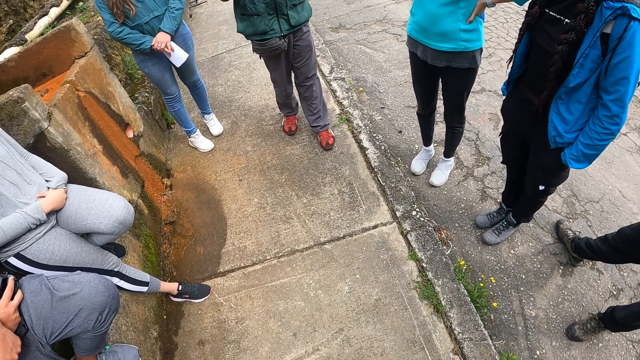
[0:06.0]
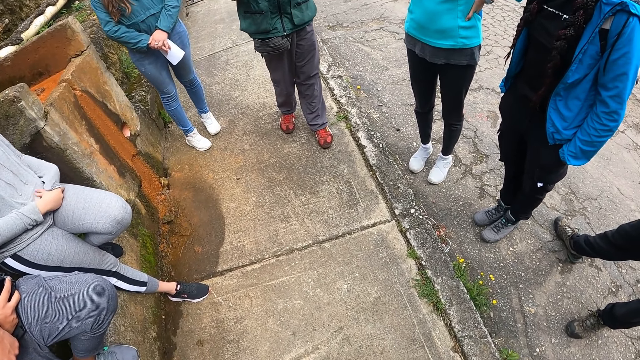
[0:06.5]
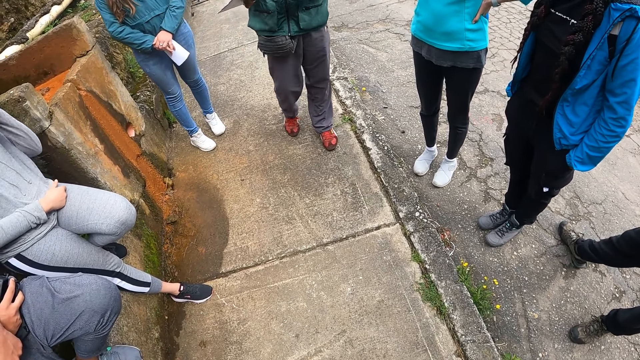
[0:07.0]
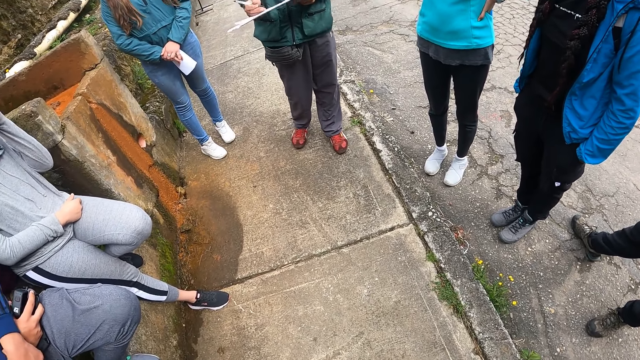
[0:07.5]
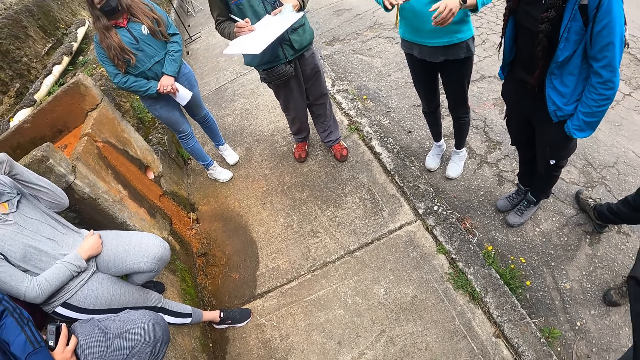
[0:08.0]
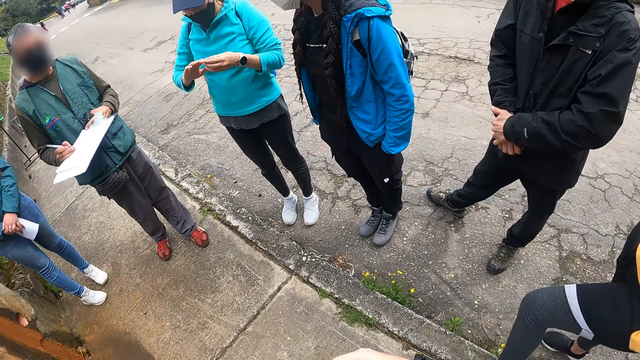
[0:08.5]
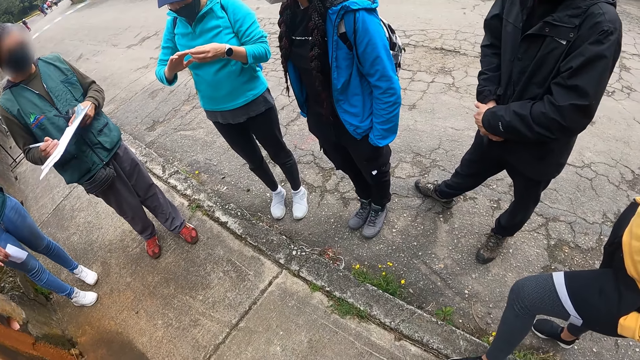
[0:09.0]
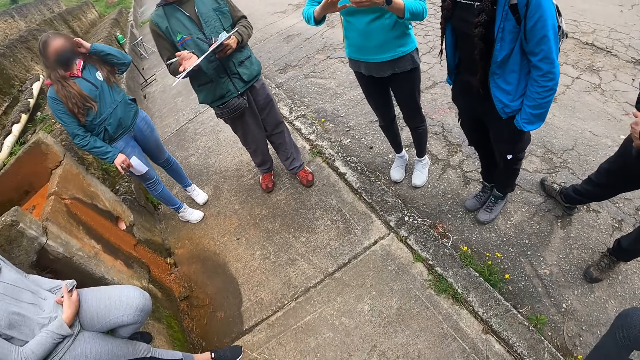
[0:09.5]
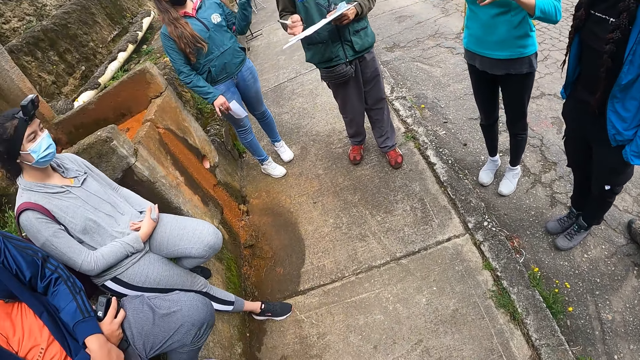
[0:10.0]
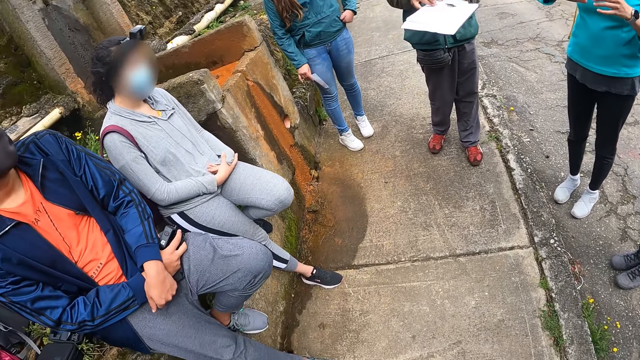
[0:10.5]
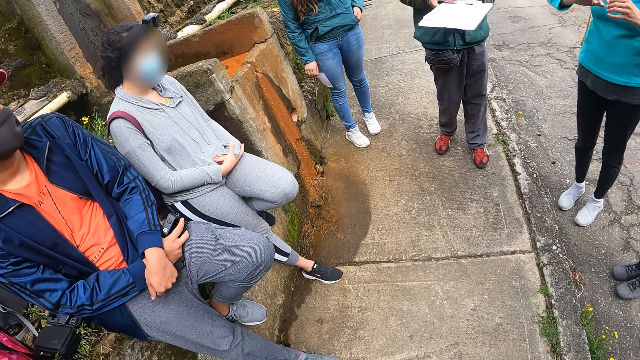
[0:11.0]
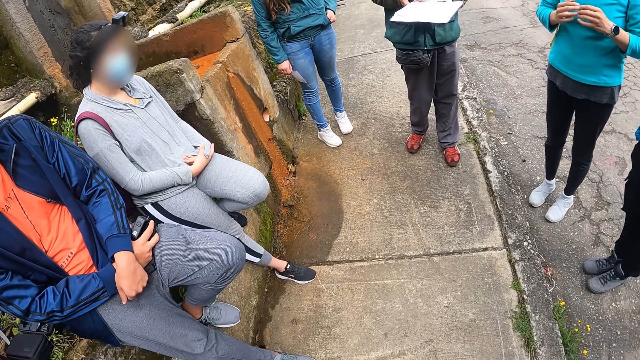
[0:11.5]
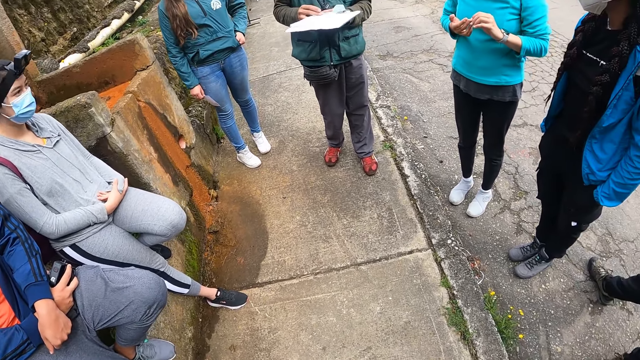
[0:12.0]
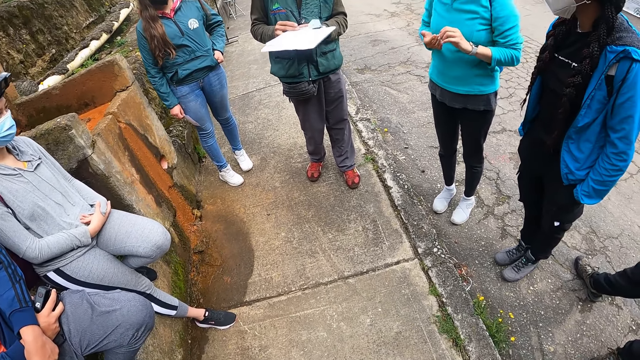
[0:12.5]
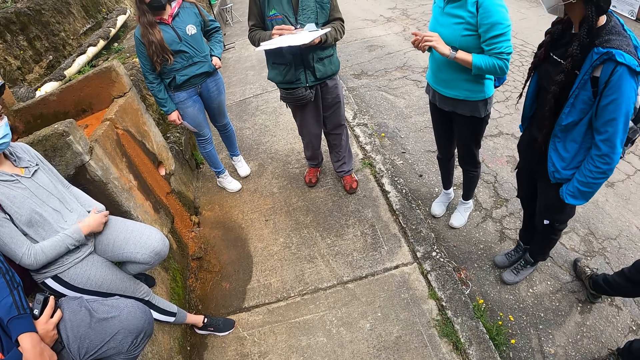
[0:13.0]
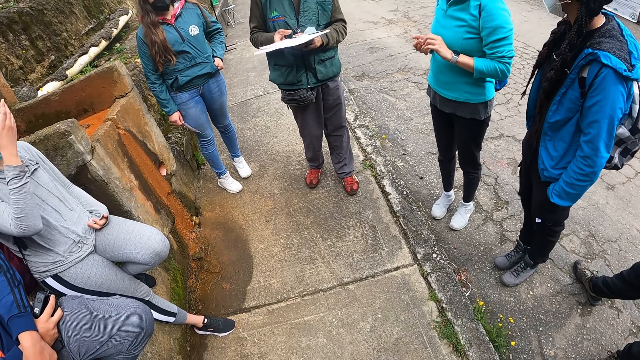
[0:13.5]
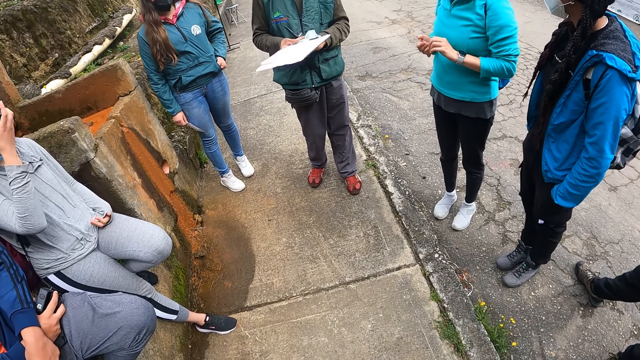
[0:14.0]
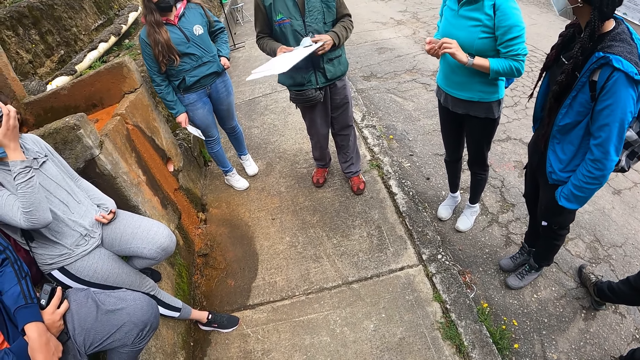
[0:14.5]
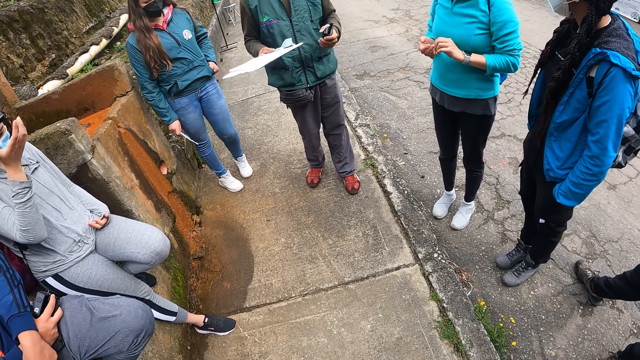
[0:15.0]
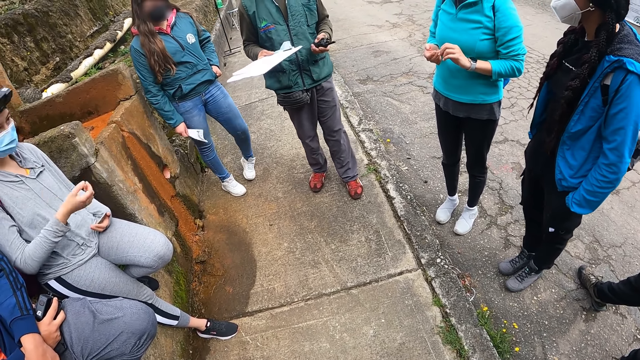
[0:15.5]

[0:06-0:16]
The camera wearer stares on the floor. A man places a pen on the book with his right hand. A woman dips her left hand in a jacket pocket. A woman holds a camera with a hand. The man holds the book together with the pen with his right hand. Another woman adjusts a headcam with her right hand.

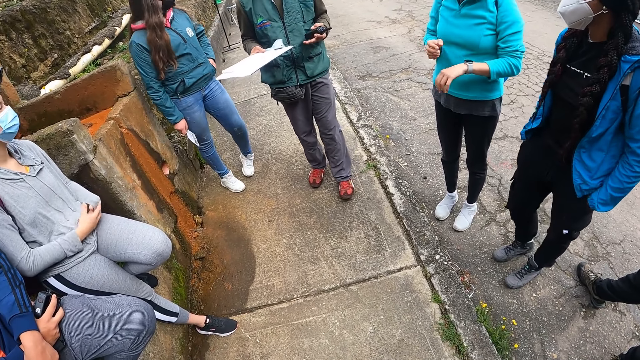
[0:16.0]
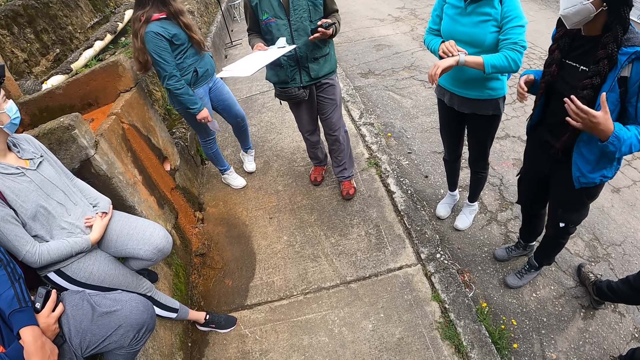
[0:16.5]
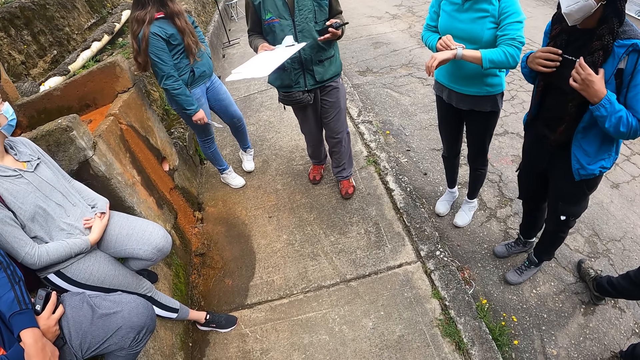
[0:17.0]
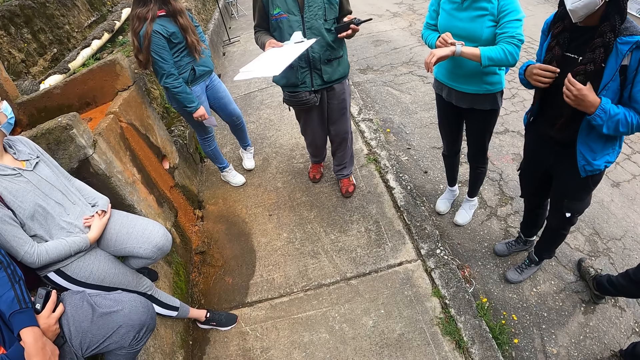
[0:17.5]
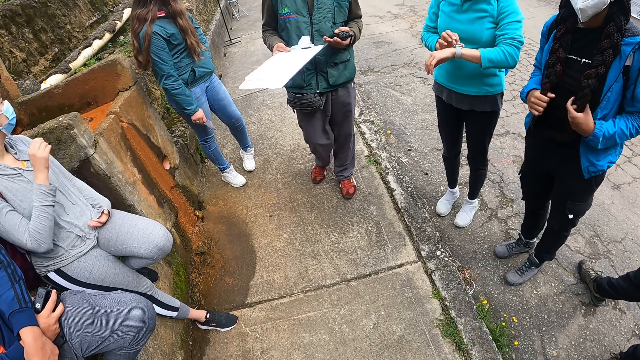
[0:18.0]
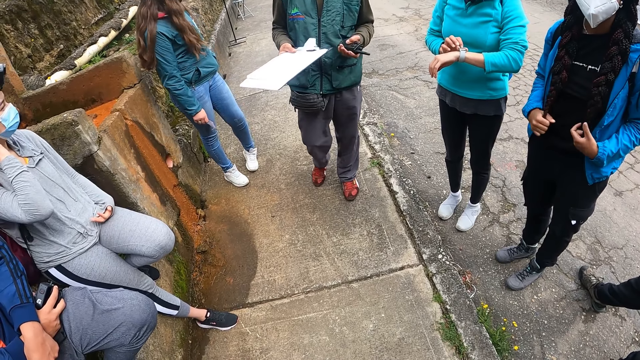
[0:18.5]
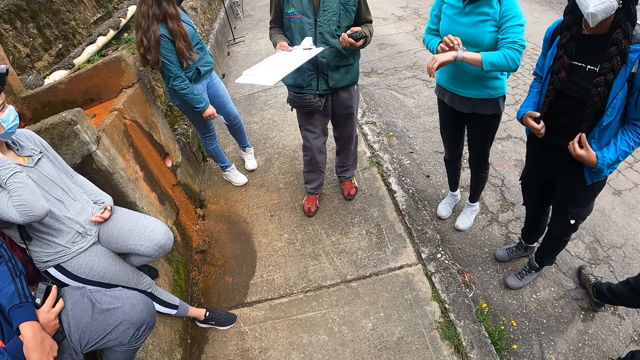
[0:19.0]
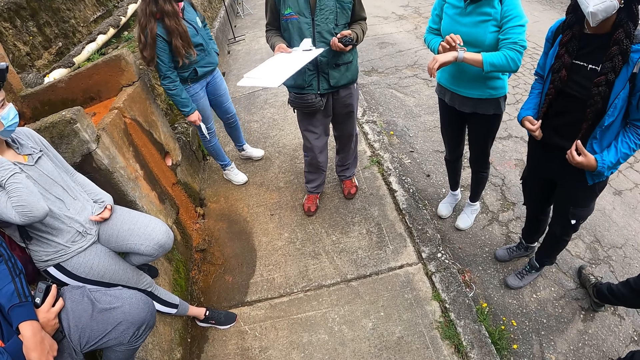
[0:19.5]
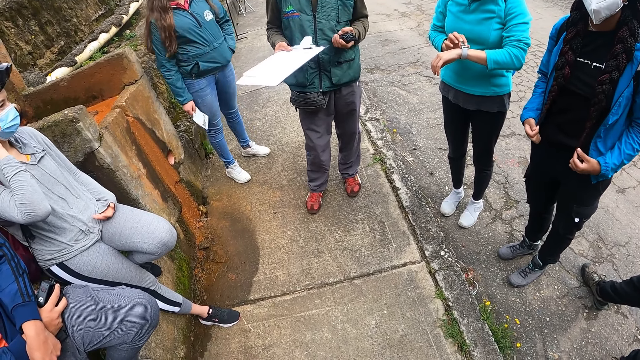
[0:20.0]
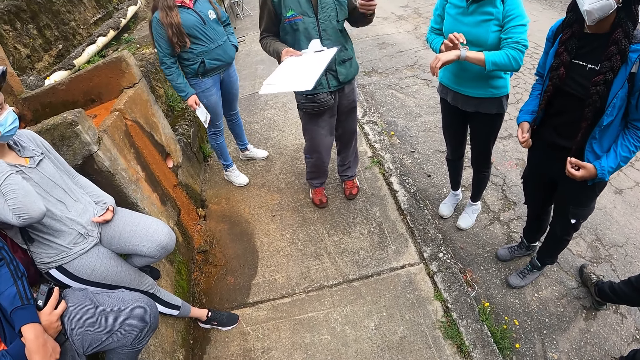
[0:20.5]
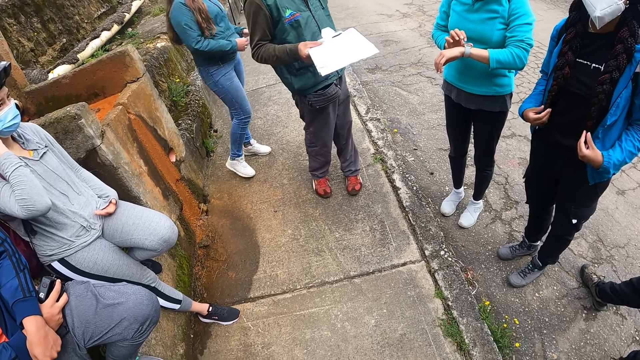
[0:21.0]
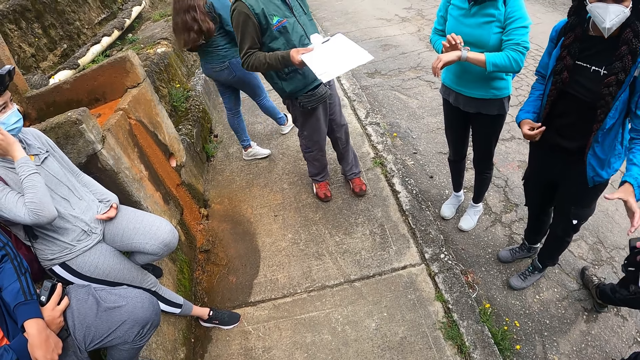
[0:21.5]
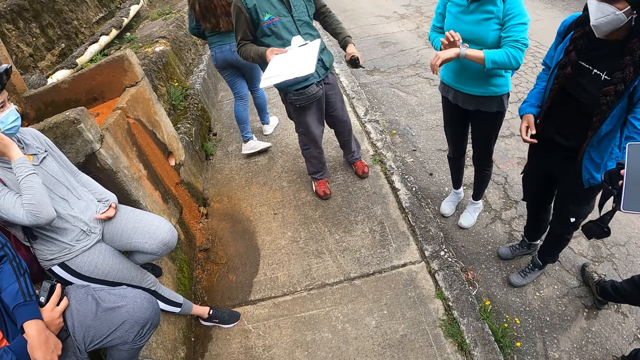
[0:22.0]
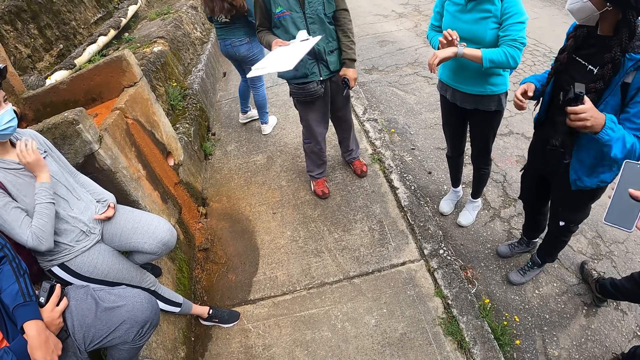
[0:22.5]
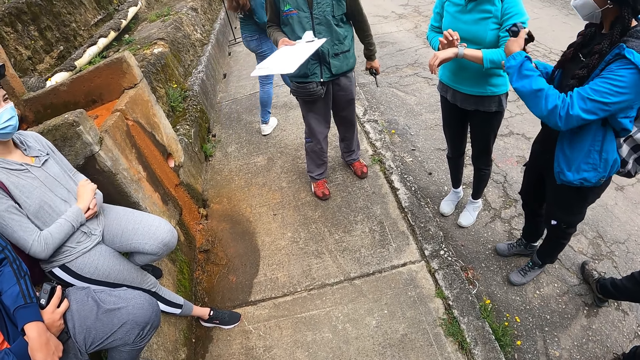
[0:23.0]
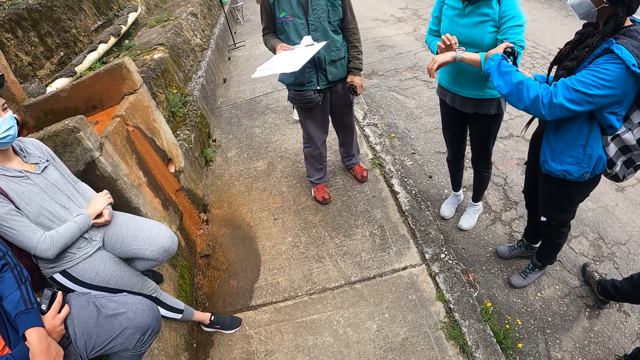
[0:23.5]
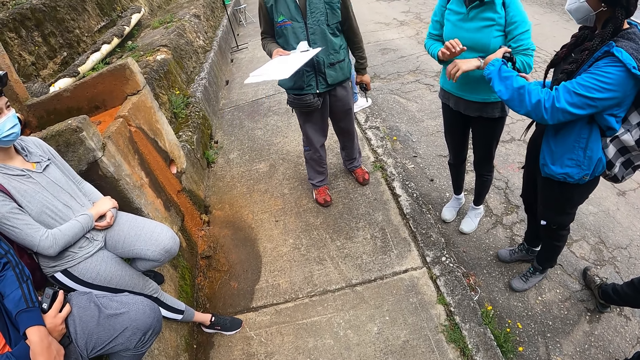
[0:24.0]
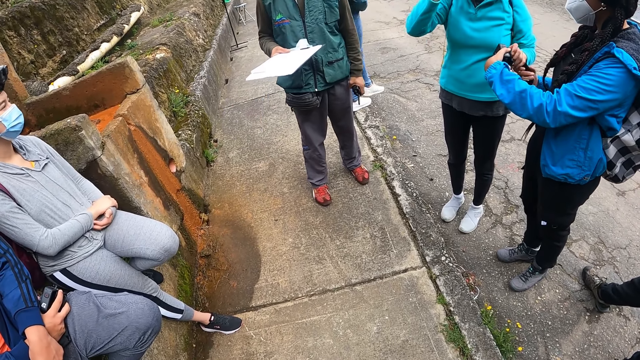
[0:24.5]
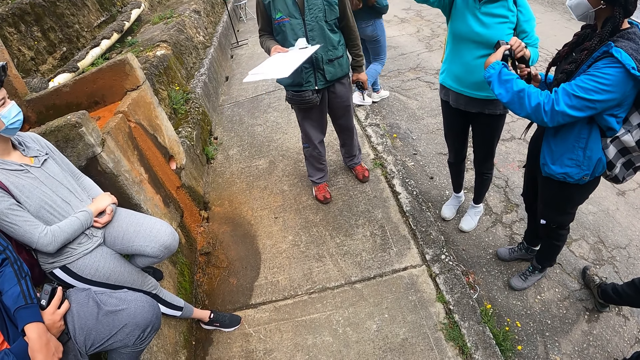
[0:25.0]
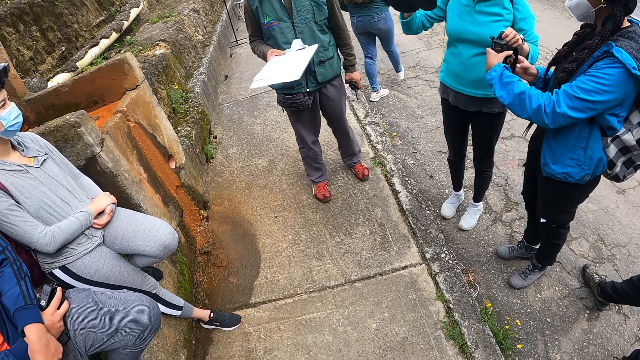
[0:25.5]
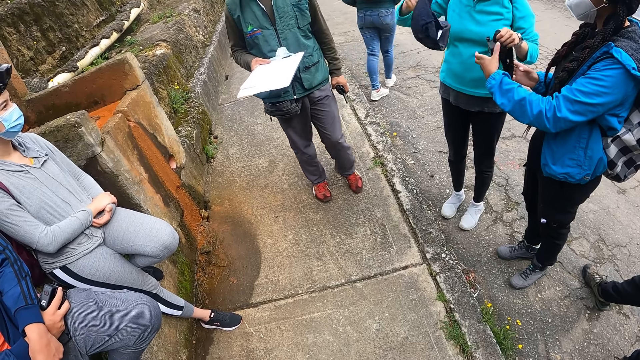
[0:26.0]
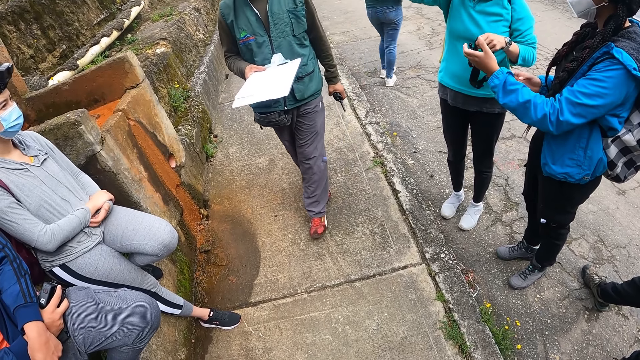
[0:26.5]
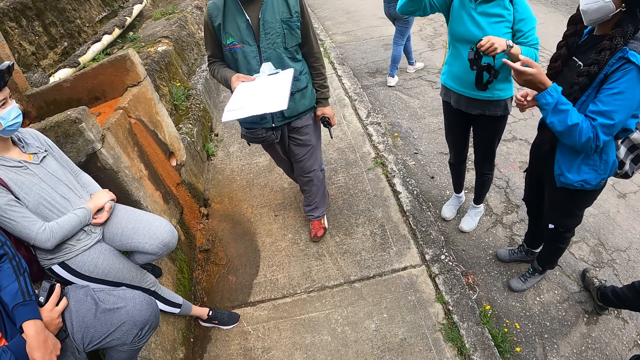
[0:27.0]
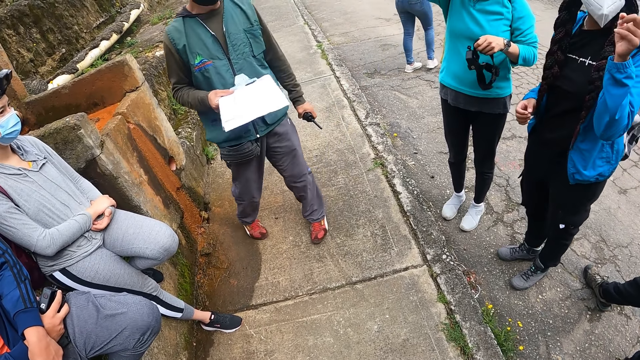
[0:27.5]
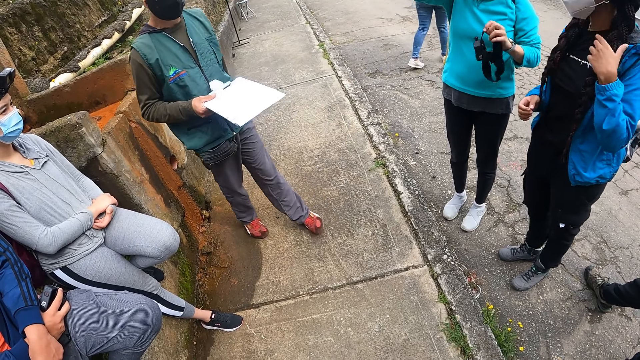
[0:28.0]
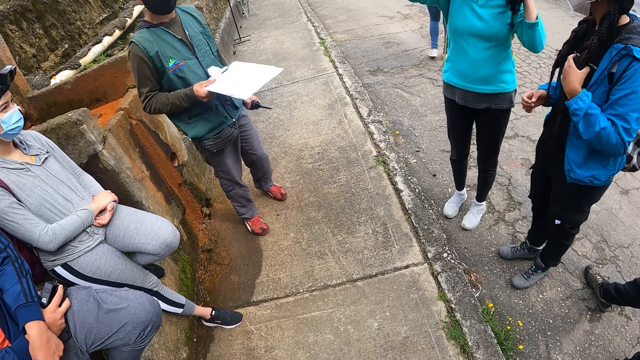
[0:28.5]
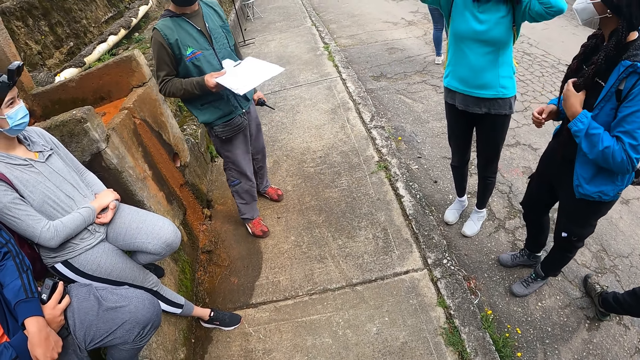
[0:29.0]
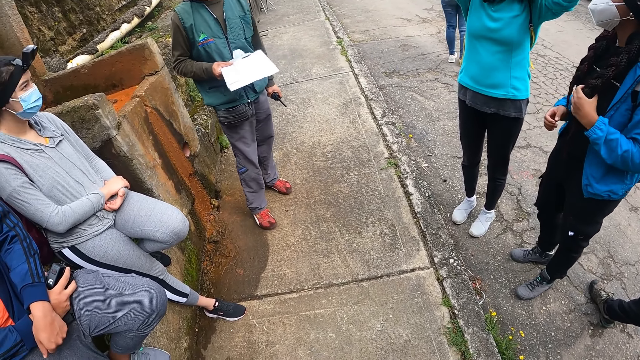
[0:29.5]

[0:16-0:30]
A woman holds a watch. Another woman holds braids with hands. The first woman operates a wrist watch on her left hand with her right hand. A third woman scratches her neck. The man interacts with the group of people. The second woman collects a headcam from a woman with her left hand, and passes the headcam to the first woman with her hands. The first woman collects the headcam from the second woman with her left hand. She holds a camera. She removes a face cap on her head with her right hand. She holds the cap. She wears the face cap with her right hand. The second woman points a finger.
